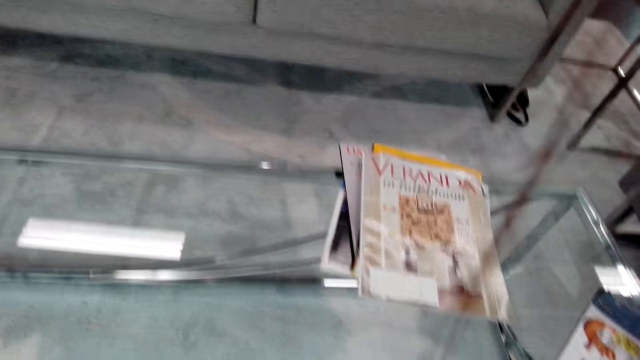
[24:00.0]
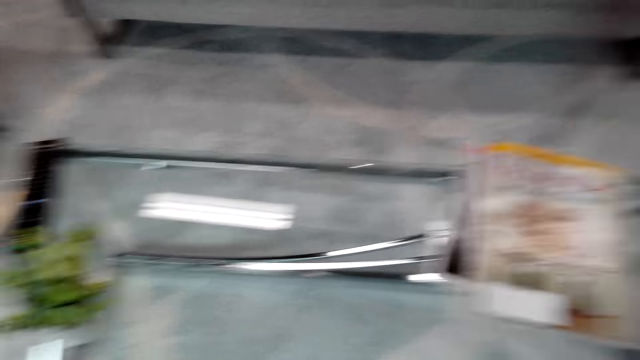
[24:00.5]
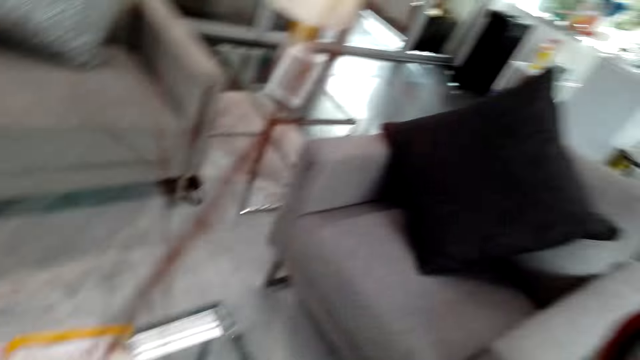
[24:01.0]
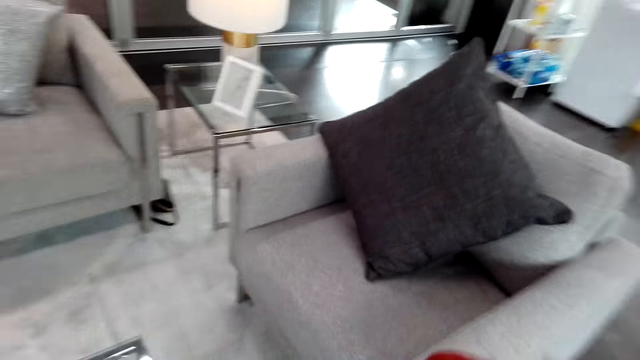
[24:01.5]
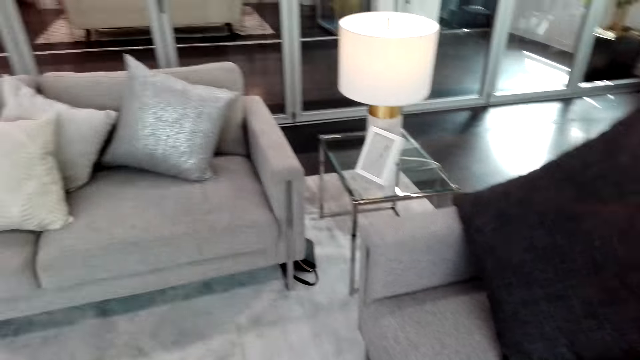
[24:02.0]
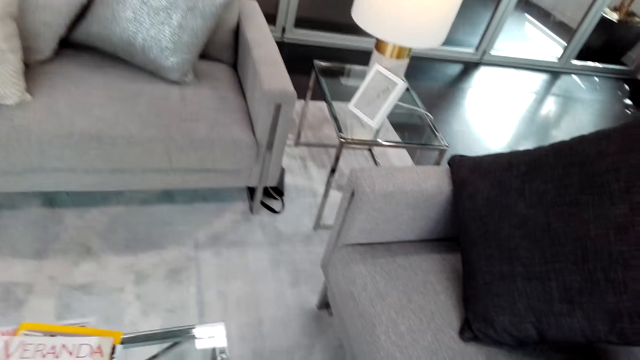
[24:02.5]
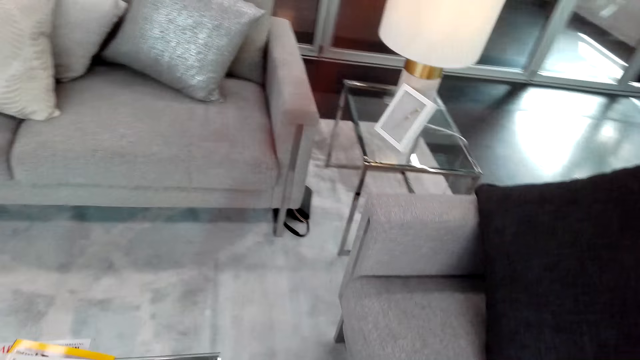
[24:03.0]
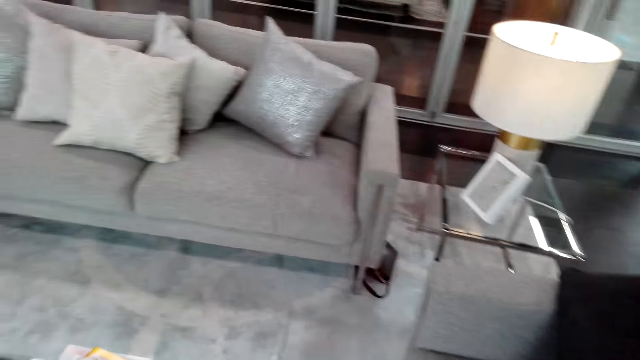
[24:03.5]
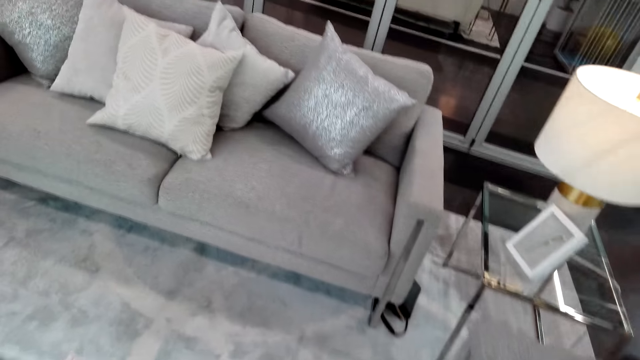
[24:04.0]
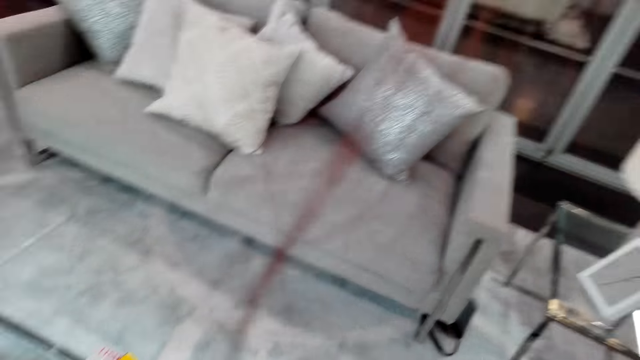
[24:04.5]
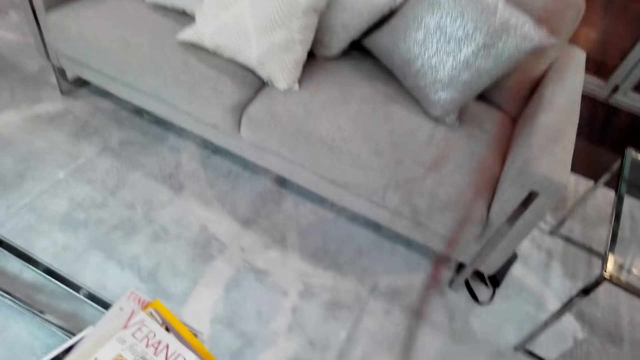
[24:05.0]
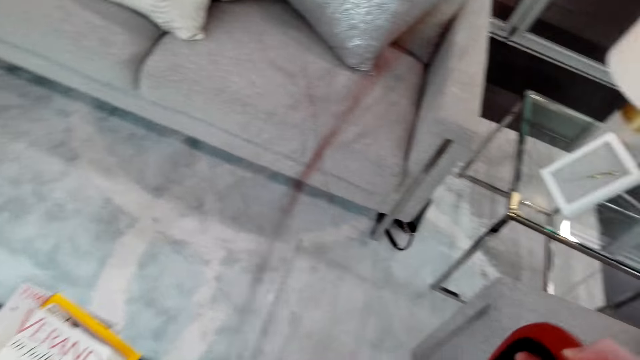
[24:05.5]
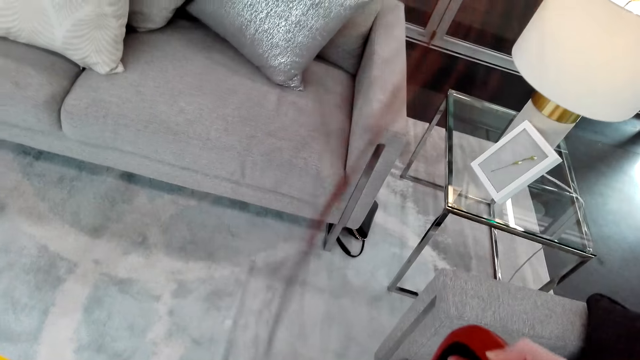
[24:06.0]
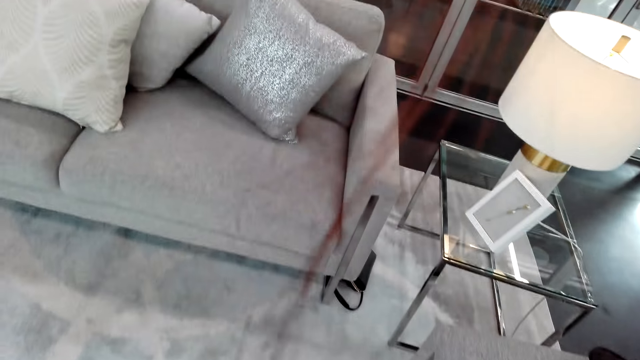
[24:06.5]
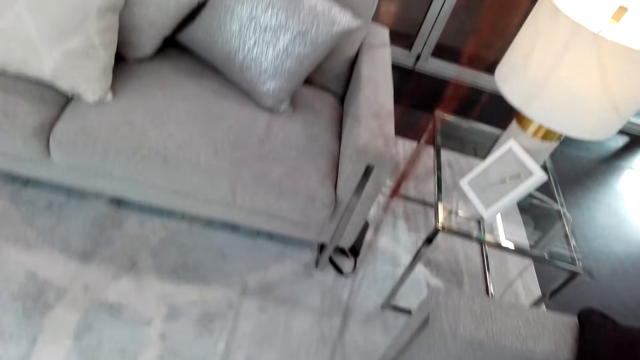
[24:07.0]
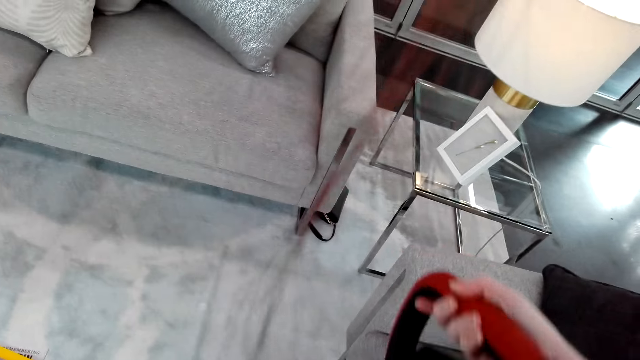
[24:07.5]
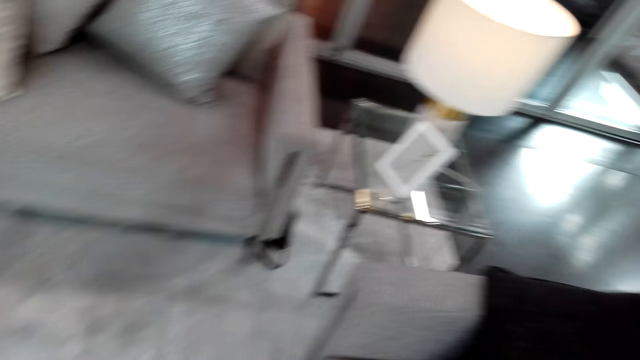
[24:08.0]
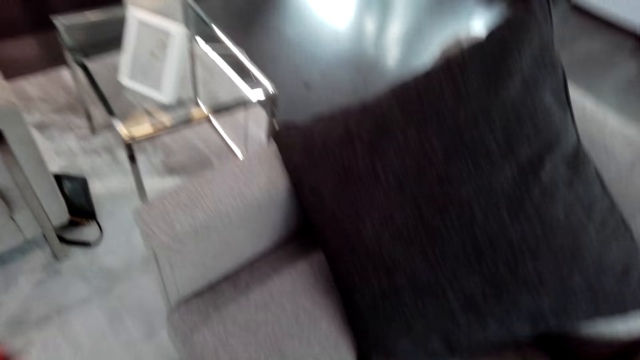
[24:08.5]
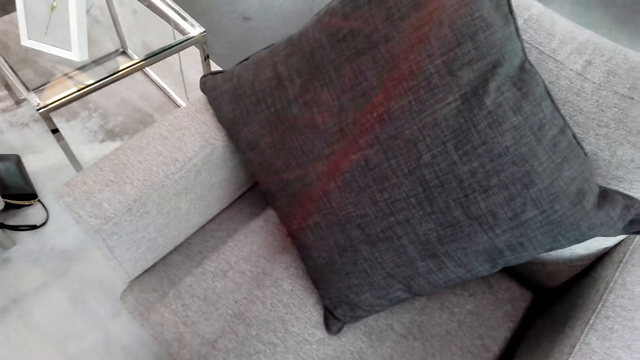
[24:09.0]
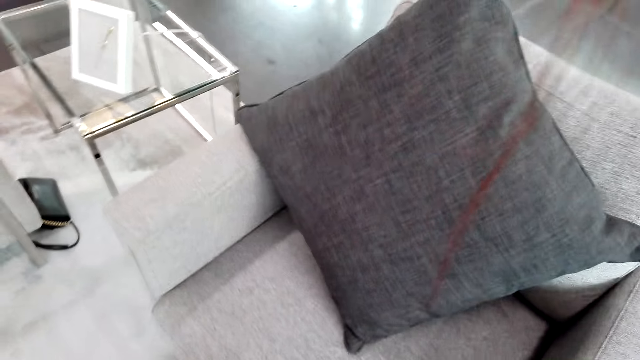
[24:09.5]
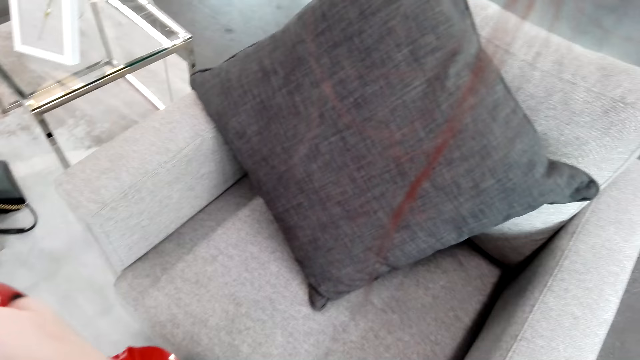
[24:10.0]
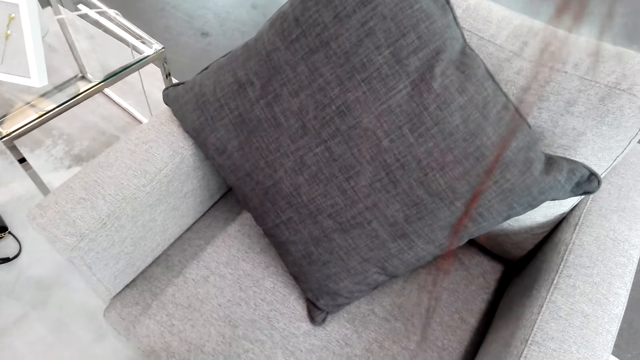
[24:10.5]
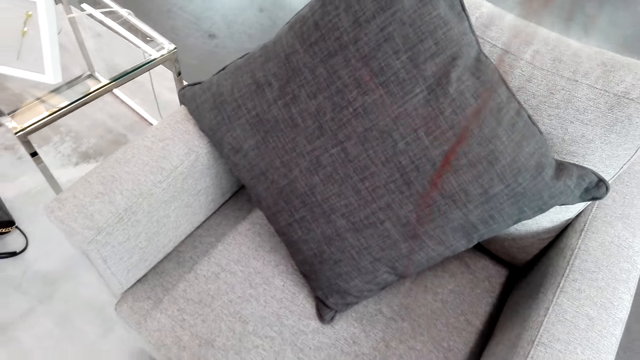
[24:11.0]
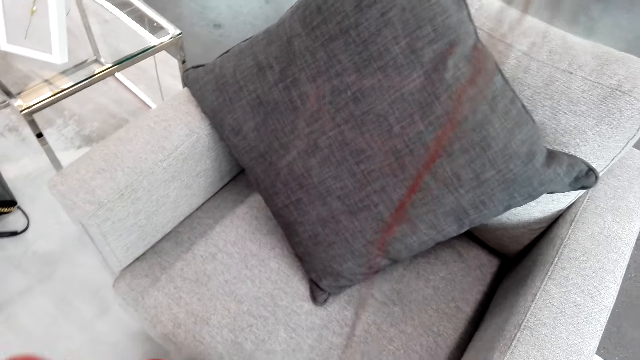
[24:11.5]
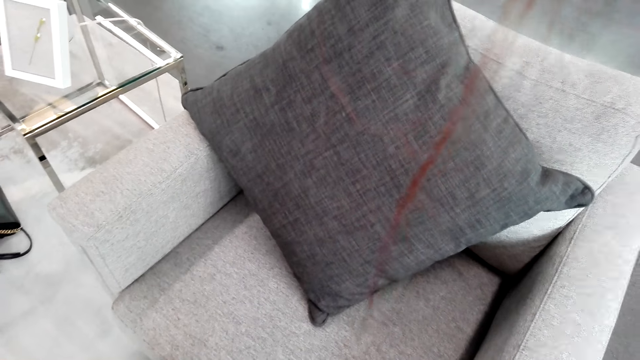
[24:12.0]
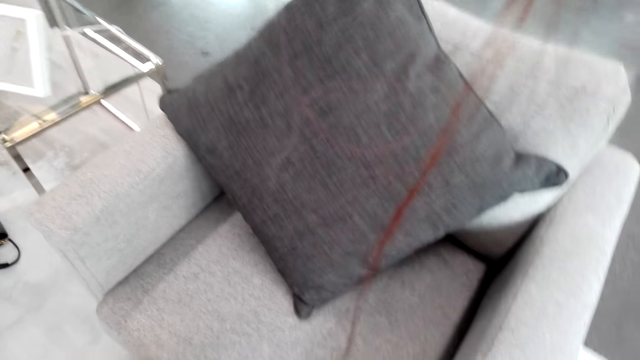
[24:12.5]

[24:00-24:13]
The camera wearer moves a table on the floor. They vacuum the living room floor. They do something. They clean with the vacuum cleaner.

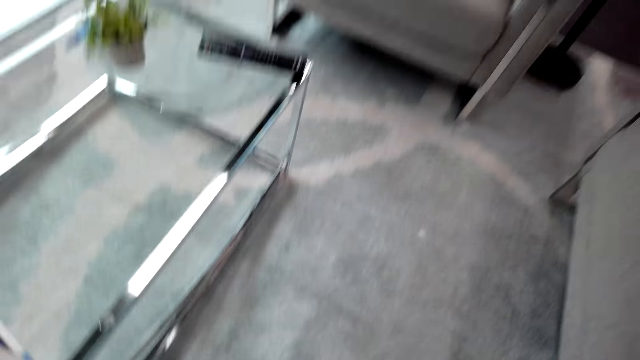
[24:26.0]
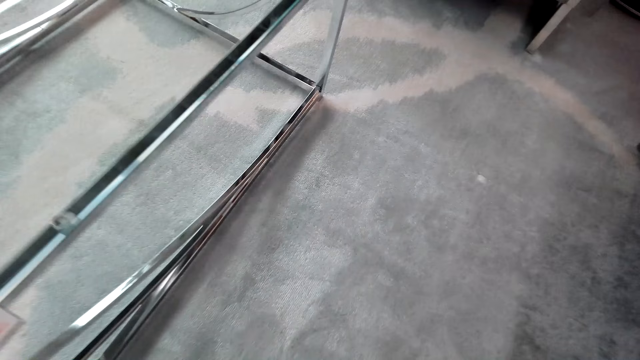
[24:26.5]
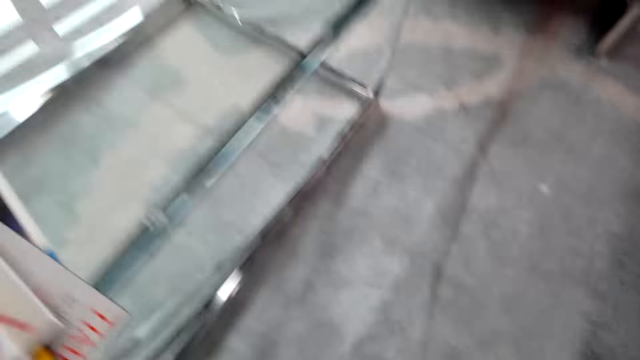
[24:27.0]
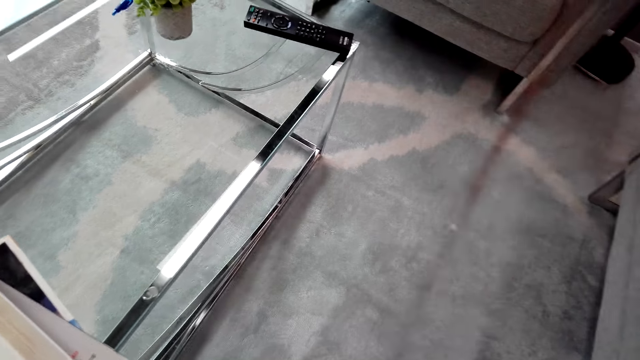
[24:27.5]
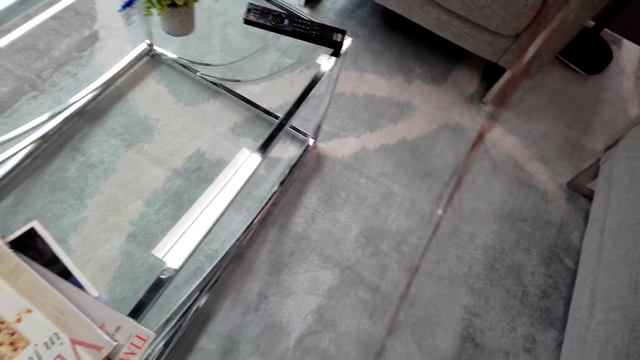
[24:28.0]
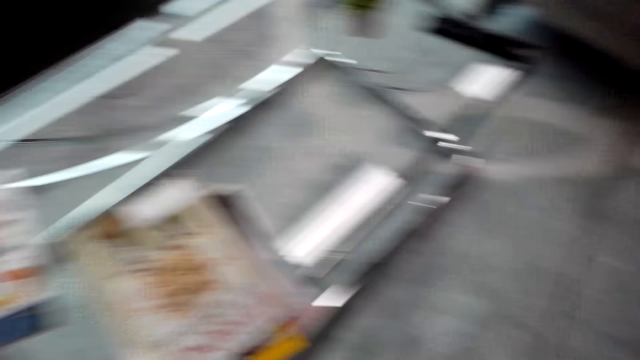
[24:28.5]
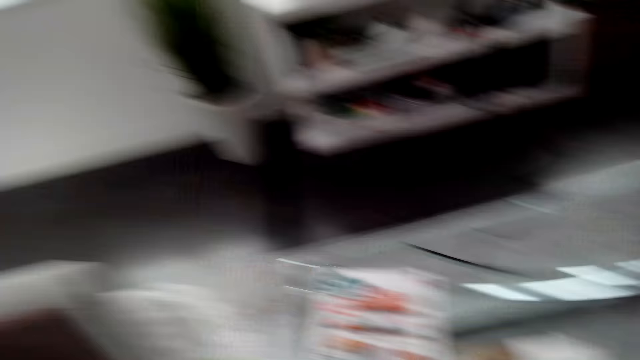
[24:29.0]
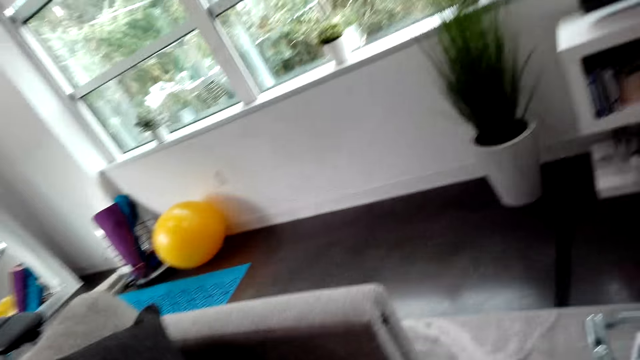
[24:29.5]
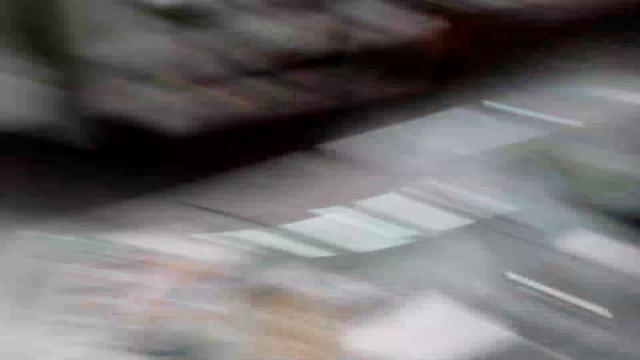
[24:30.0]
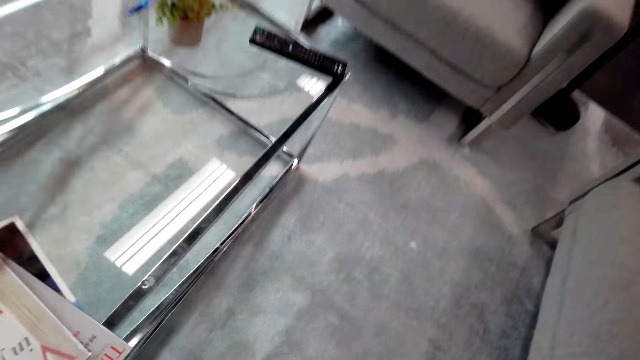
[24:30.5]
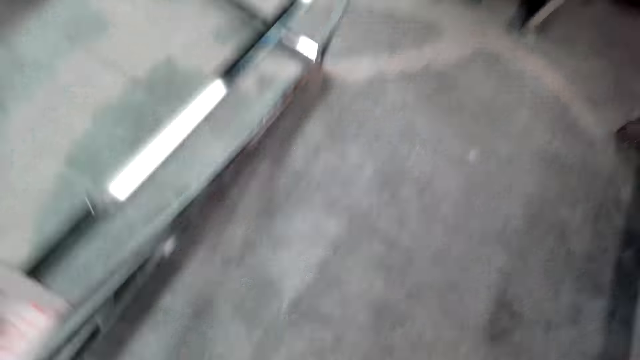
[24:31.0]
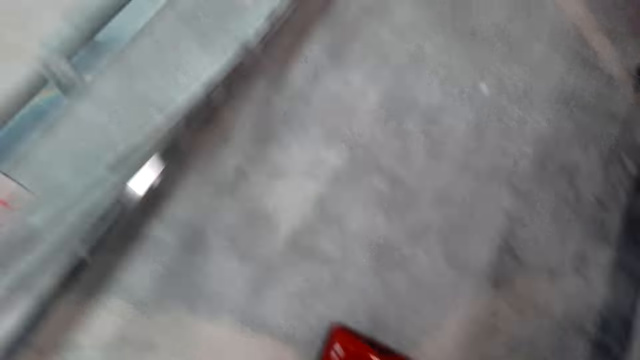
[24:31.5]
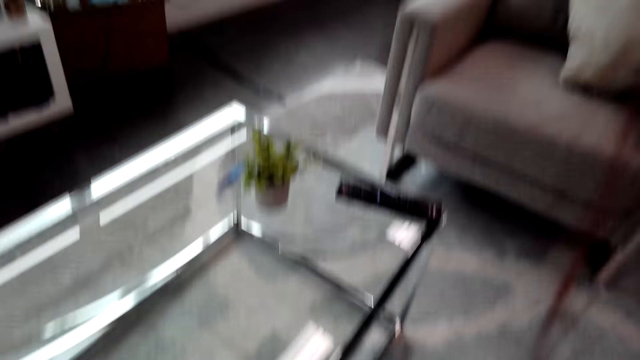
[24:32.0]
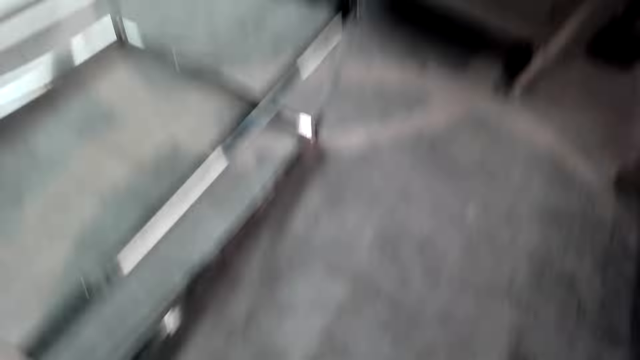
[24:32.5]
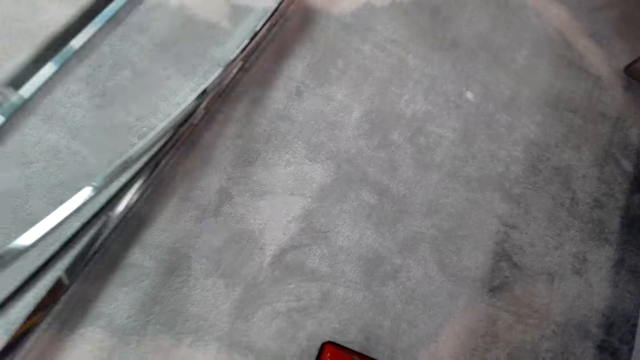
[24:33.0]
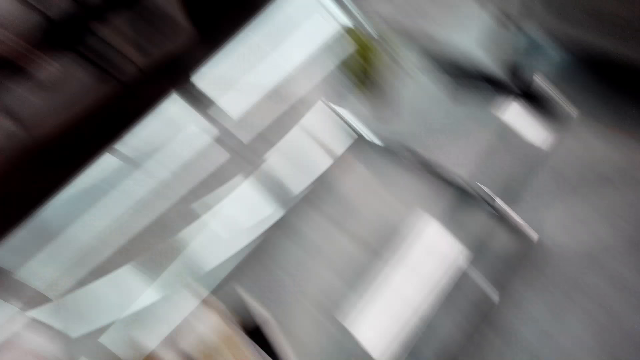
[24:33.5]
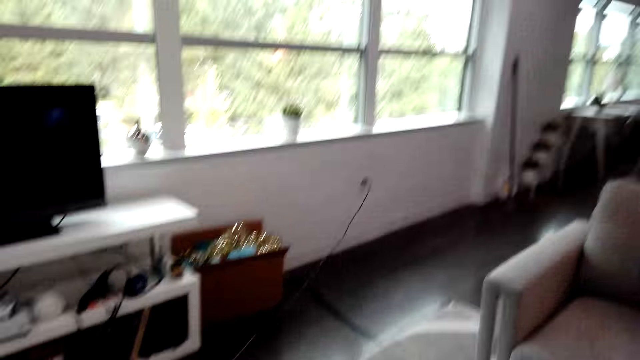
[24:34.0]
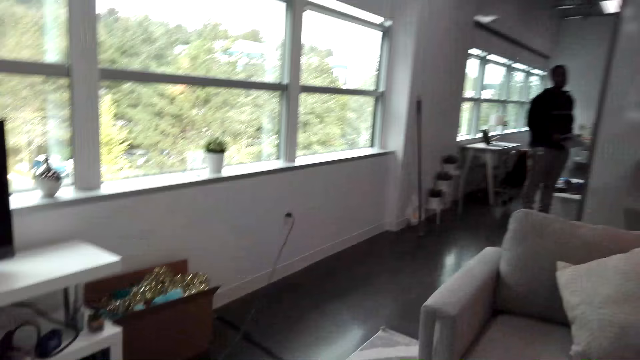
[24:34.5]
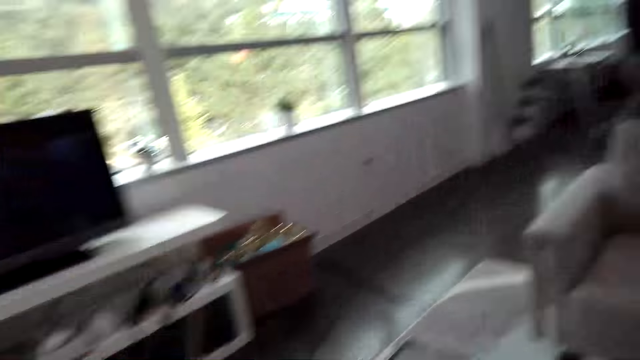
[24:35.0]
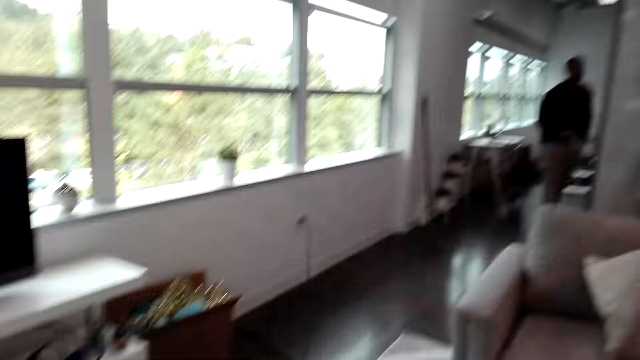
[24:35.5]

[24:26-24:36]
The camera wearer communicates. They look around. They do something.
